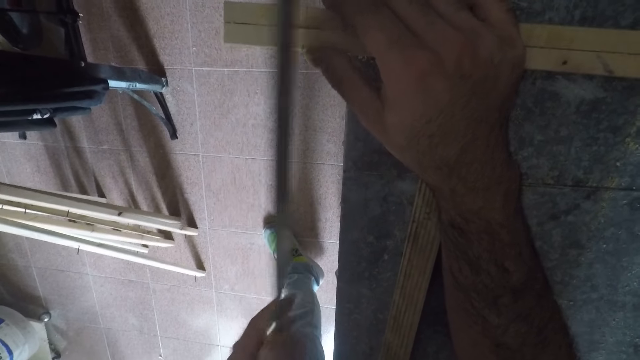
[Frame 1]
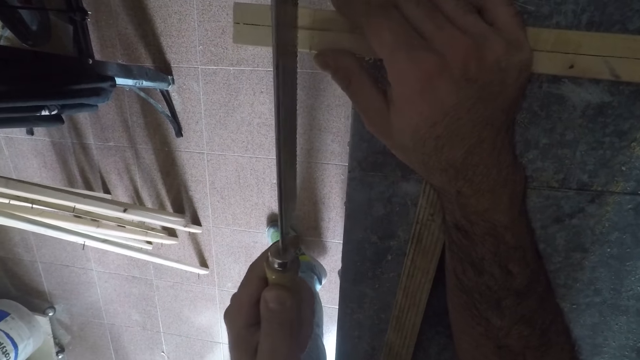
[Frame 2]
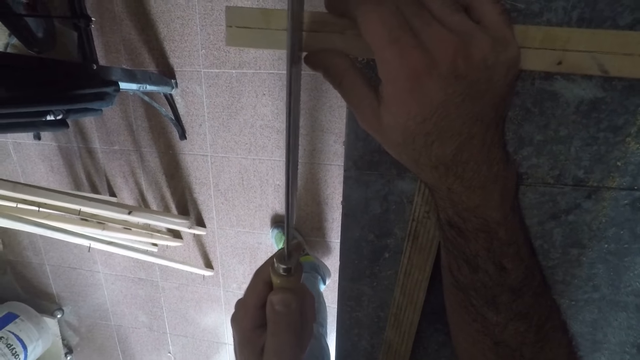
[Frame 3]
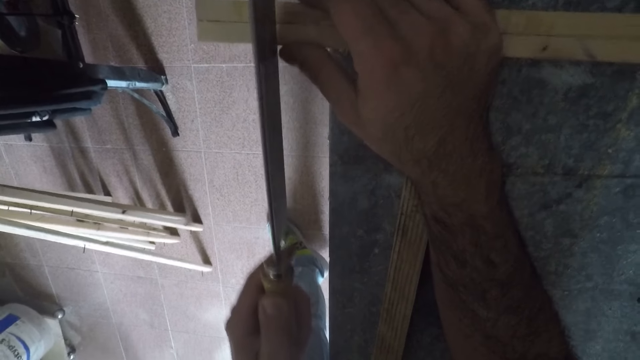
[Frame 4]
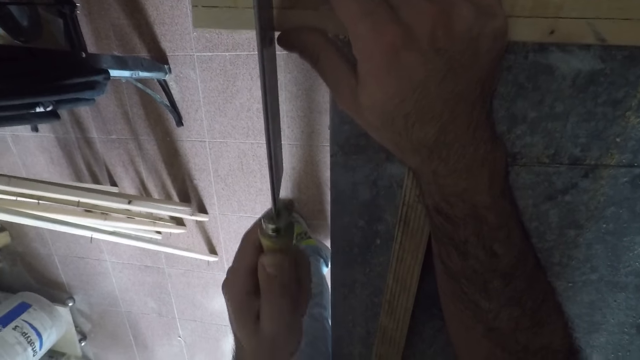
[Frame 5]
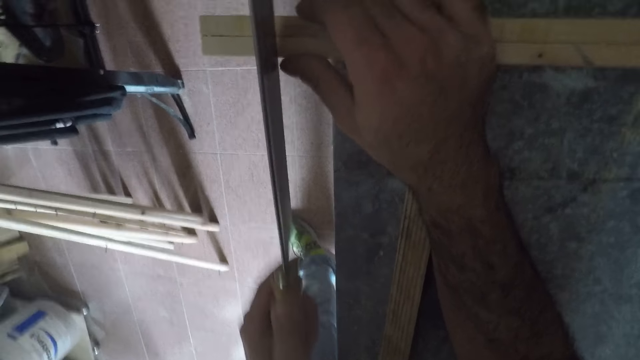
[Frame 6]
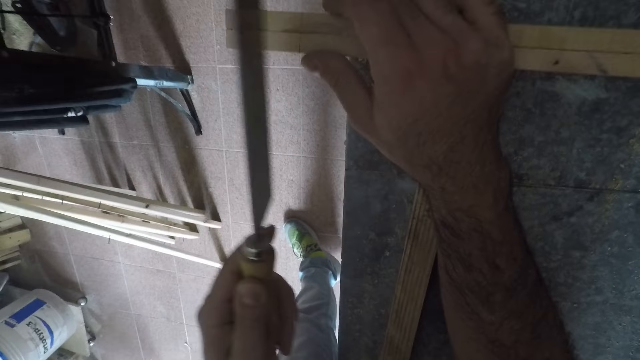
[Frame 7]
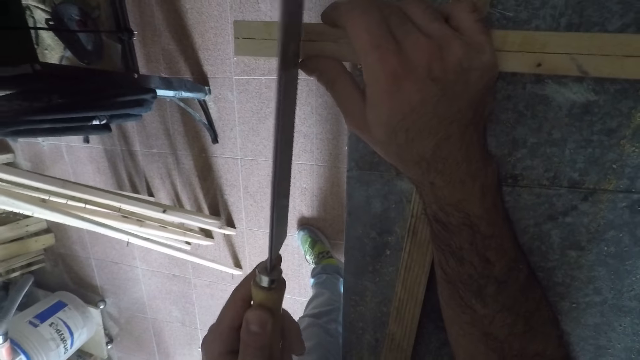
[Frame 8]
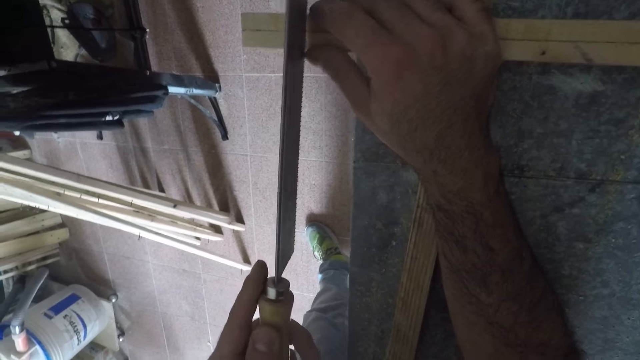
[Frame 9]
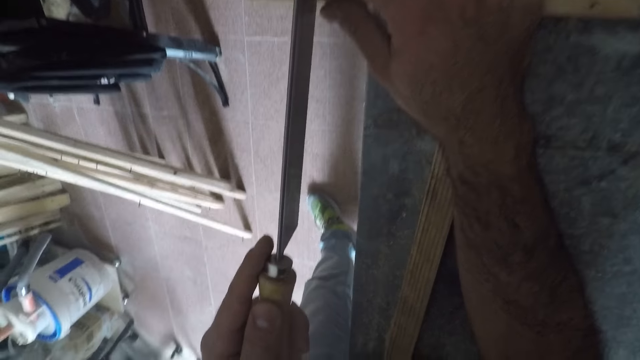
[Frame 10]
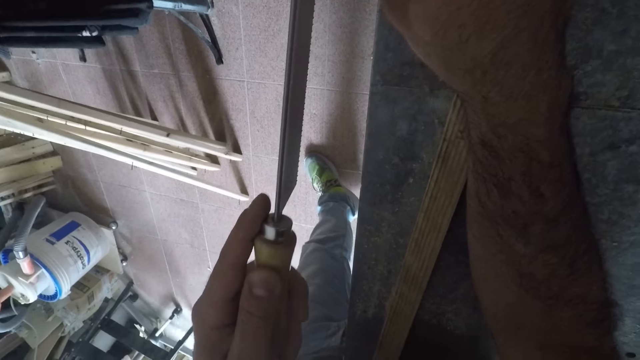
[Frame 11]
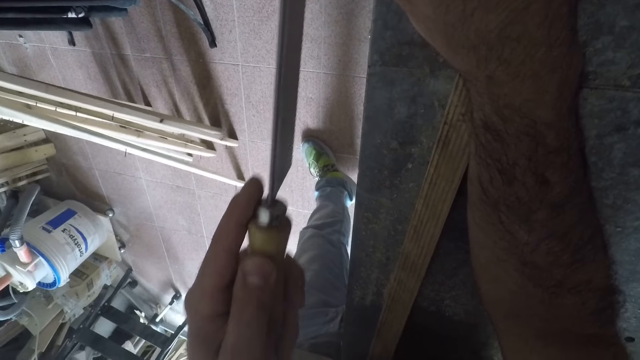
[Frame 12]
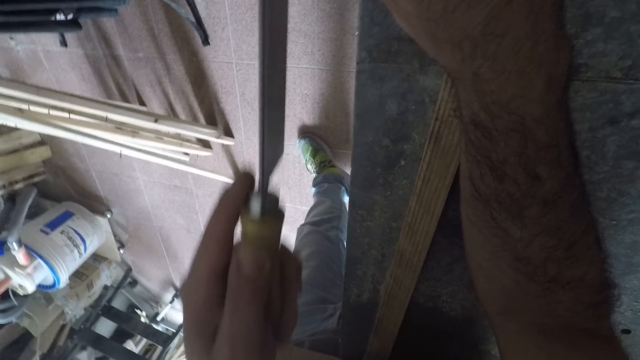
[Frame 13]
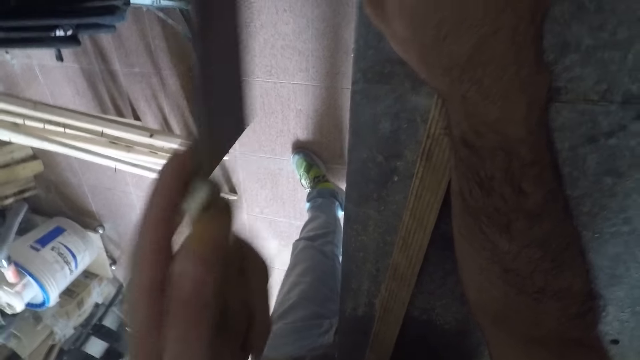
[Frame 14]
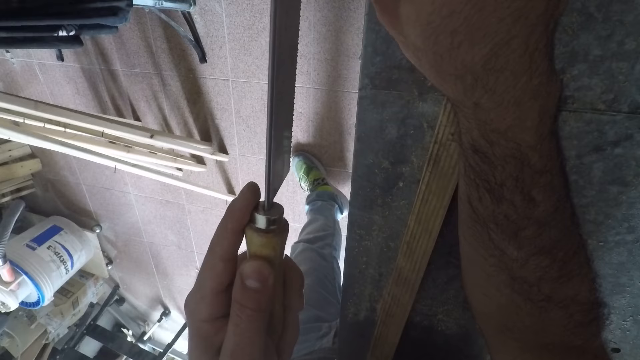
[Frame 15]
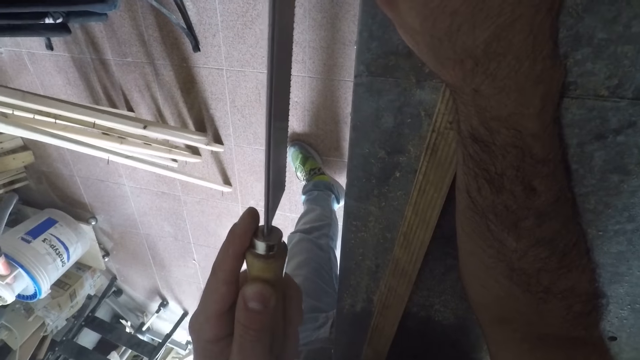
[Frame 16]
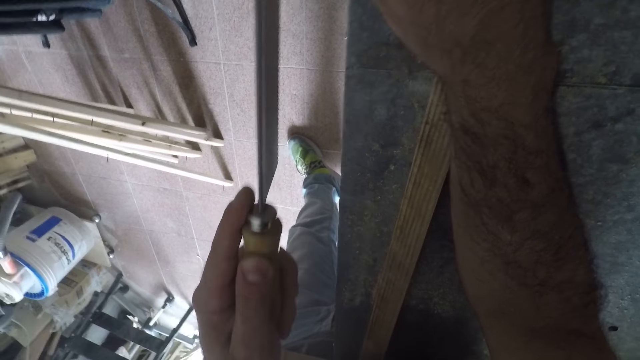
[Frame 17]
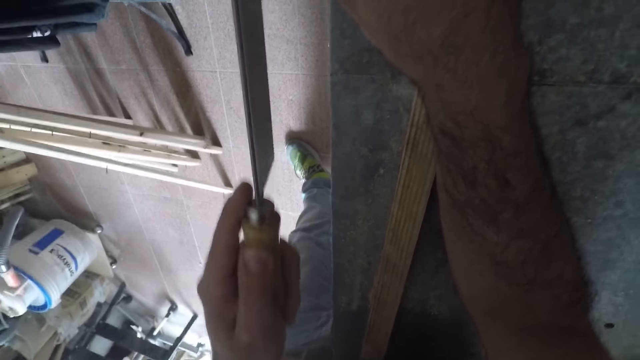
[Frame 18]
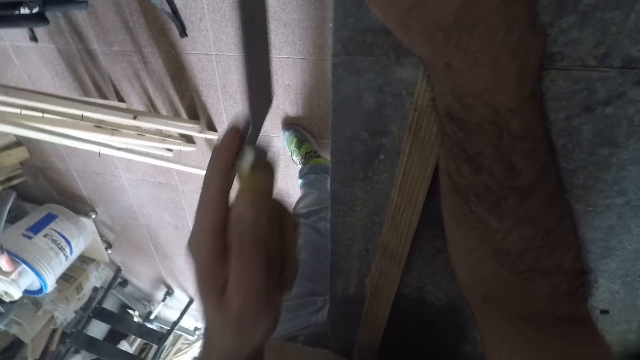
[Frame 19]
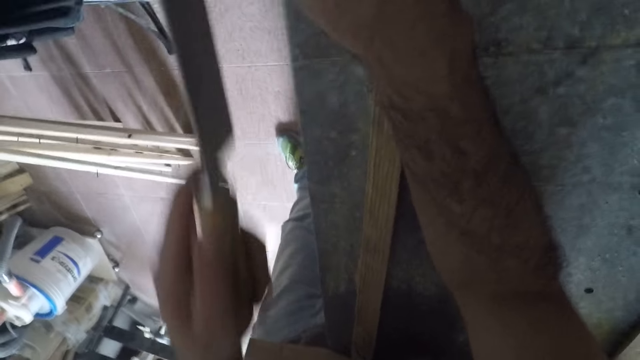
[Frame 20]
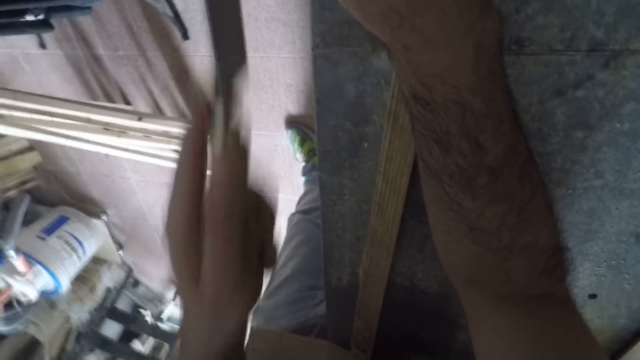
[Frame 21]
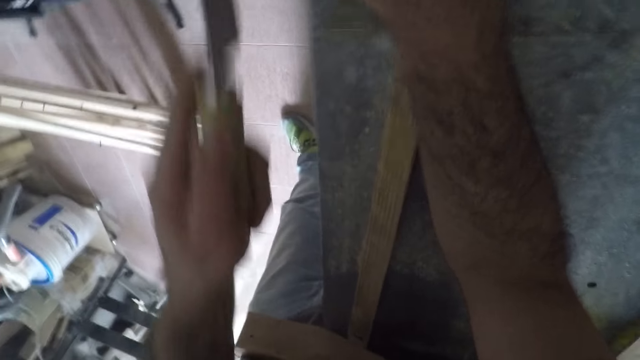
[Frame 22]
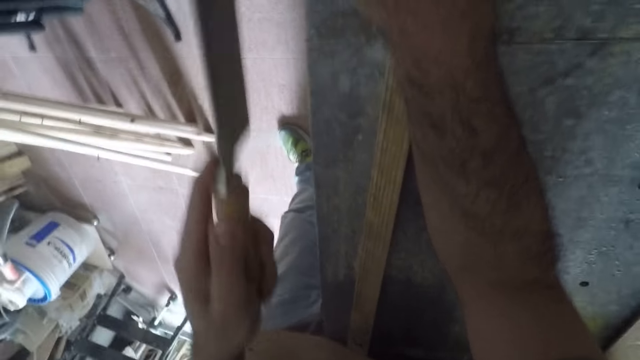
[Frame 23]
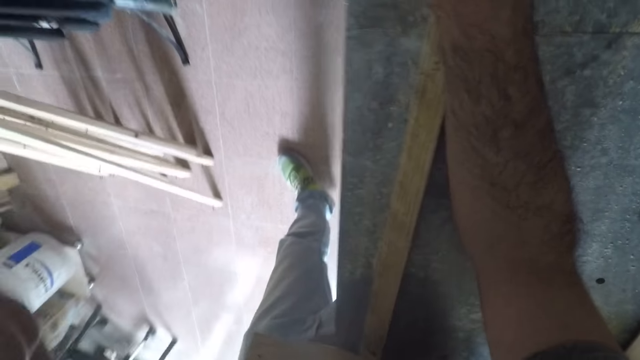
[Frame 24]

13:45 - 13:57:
The camera wearer cuts the furniture with the hand saw.

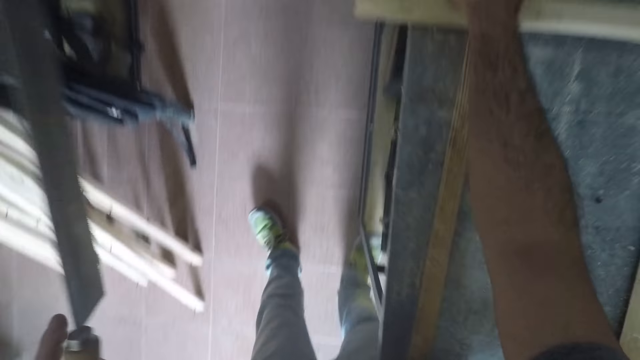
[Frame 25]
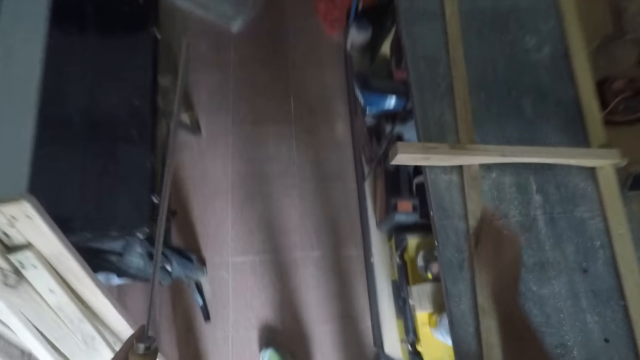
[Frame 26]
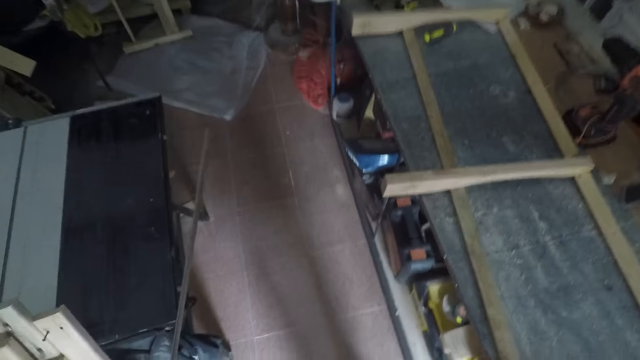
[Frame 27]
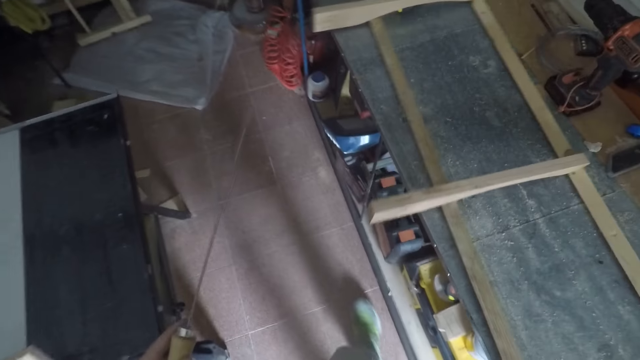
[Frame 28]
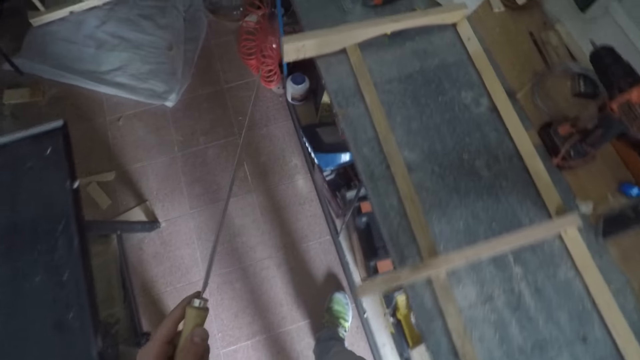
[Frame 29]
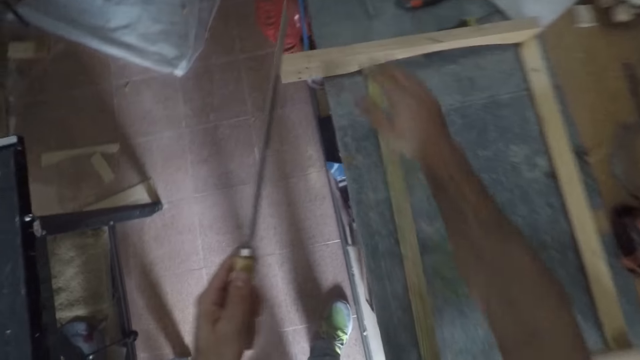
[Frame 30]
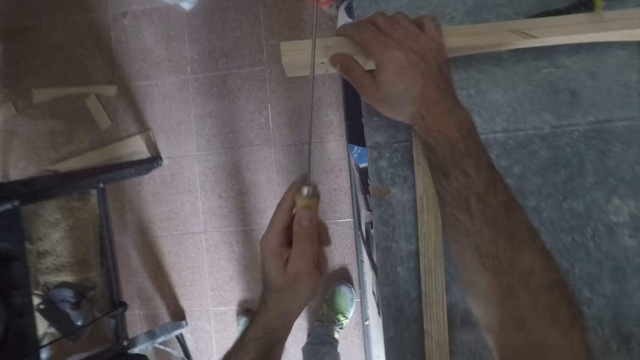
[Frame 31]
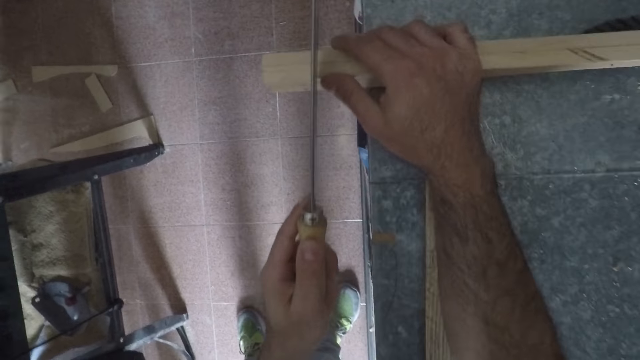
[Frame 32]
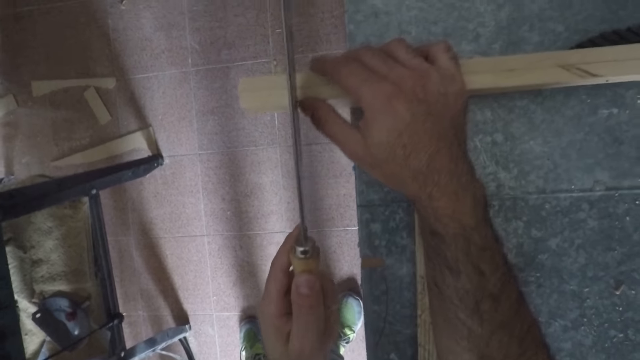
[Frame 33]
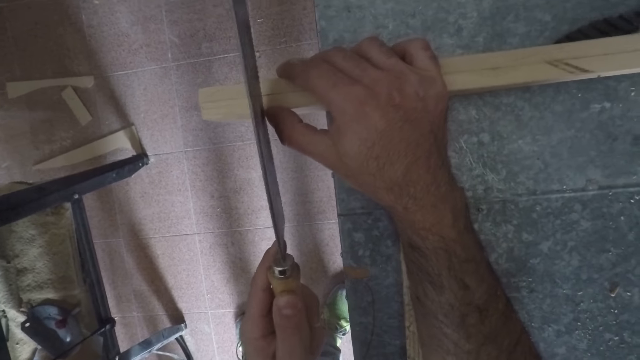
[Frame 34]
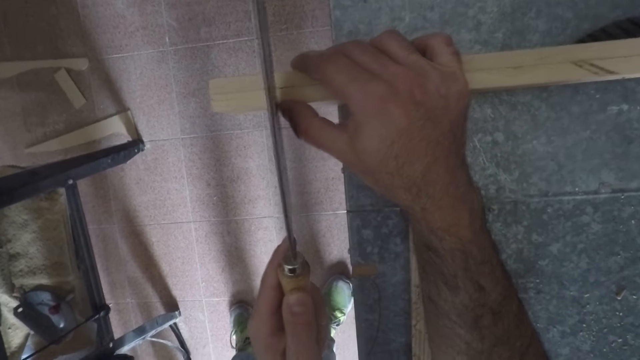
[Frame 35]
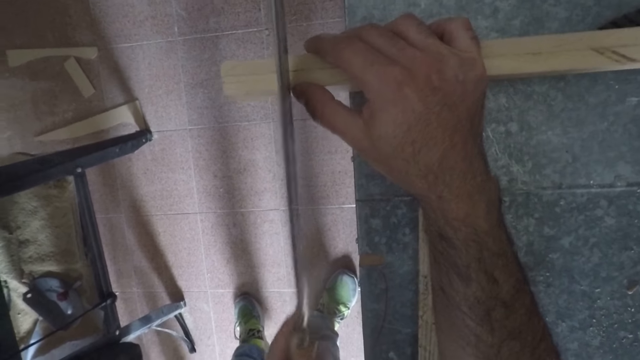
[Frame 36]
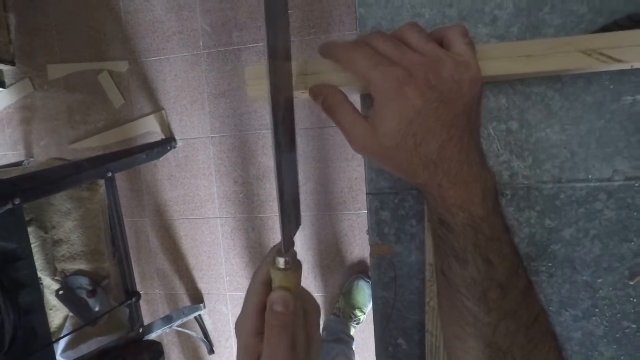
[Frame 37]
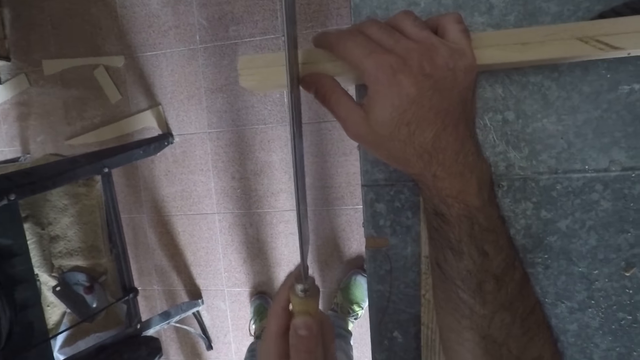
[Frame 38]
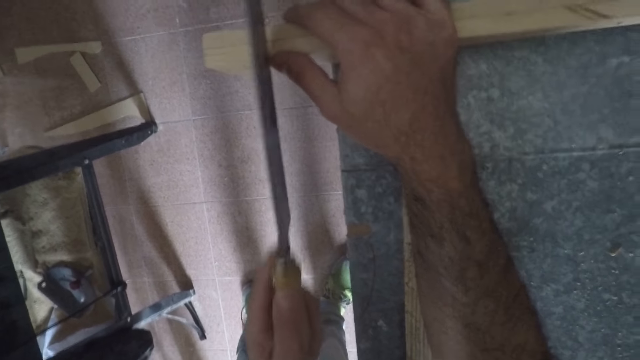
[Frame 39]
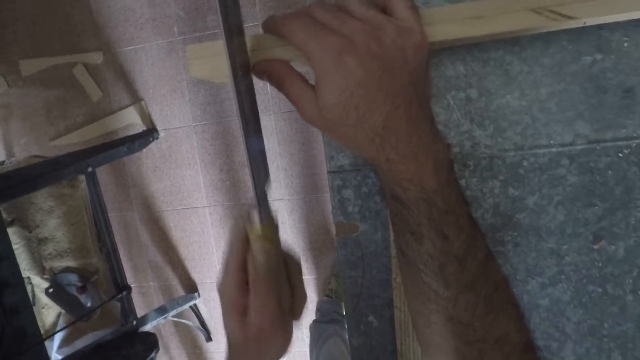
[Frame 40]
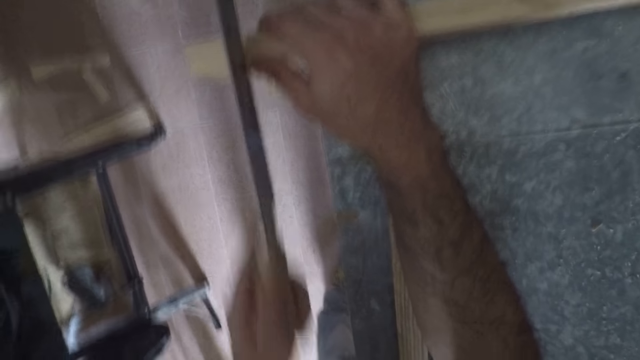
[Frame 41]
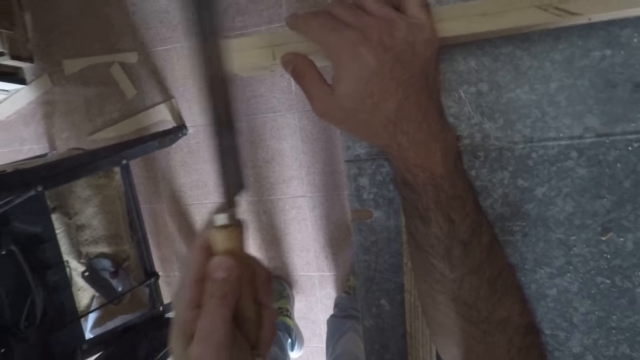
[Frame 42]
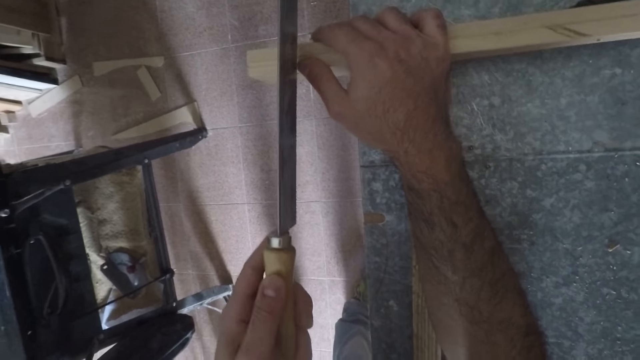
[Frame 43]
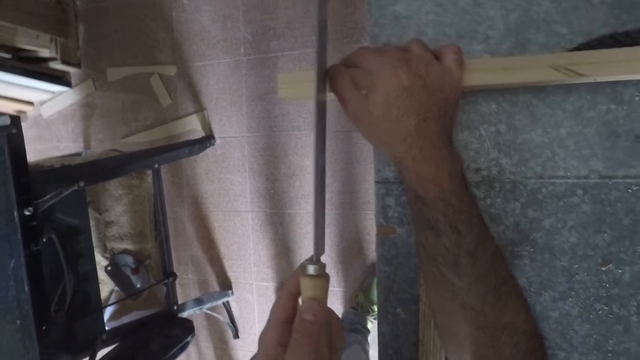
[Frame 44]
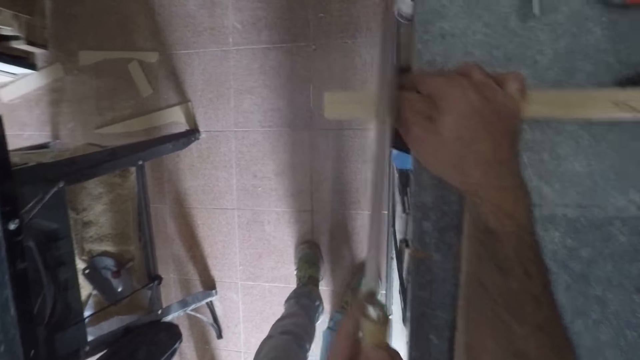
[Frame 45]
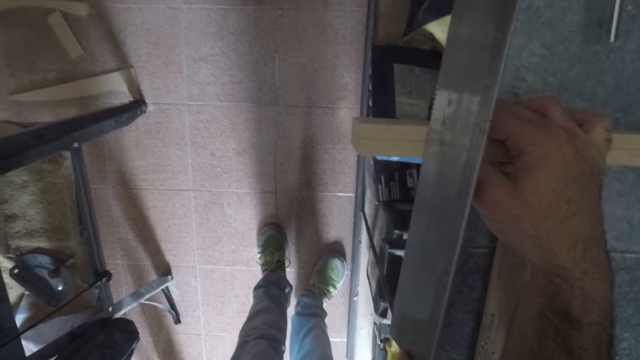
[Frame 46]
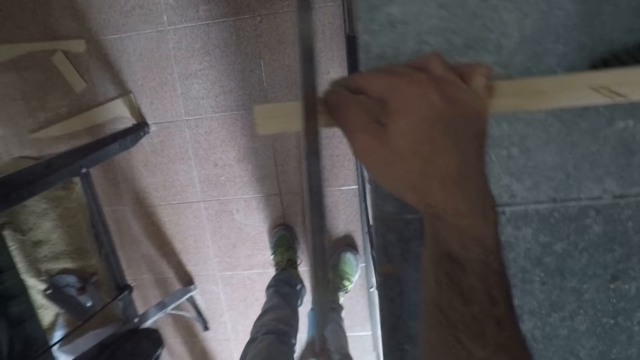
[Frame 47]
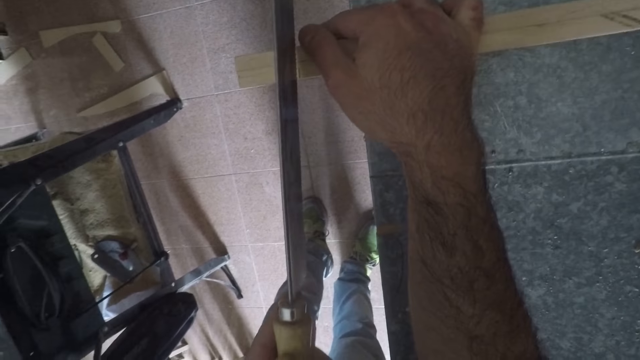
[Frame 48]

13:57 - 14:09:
The camera wearer repositions his right hand on the furniture. He saws the lumber. He marks the furniture with the hand saw. He cuts the furniture with the hand saw. He looks under.
